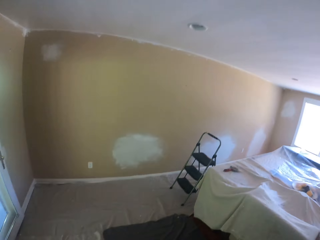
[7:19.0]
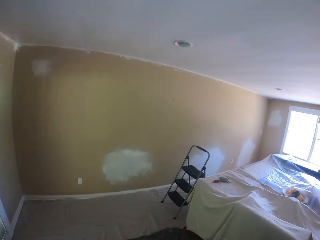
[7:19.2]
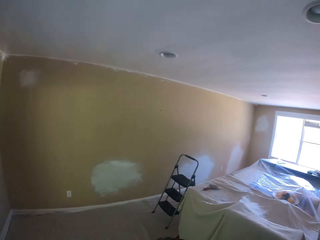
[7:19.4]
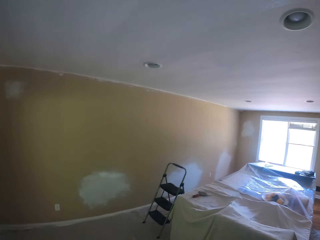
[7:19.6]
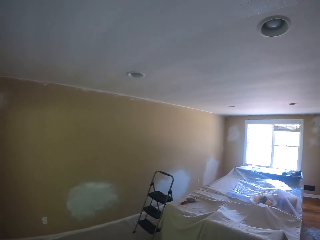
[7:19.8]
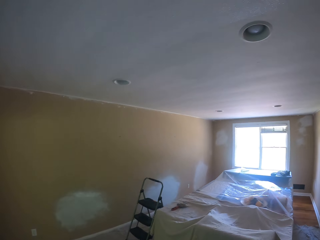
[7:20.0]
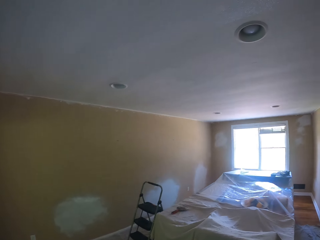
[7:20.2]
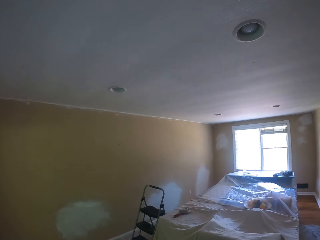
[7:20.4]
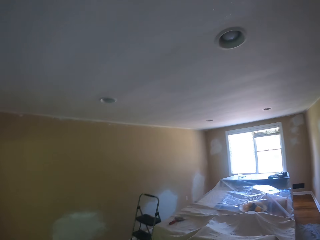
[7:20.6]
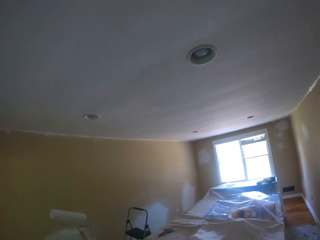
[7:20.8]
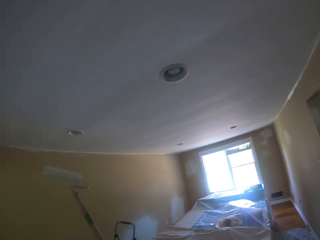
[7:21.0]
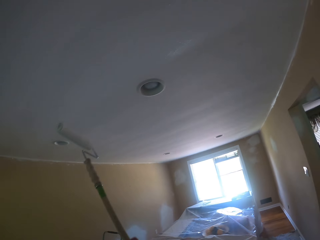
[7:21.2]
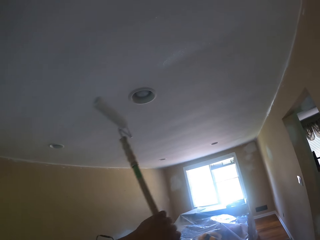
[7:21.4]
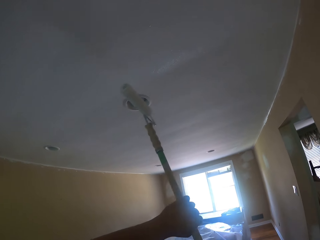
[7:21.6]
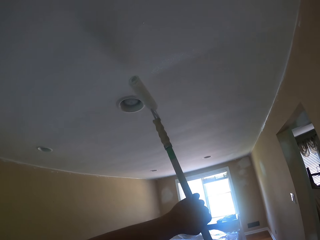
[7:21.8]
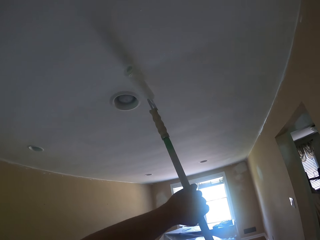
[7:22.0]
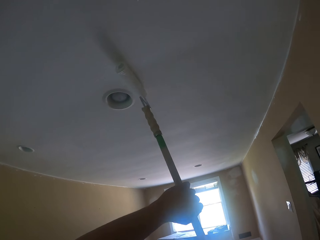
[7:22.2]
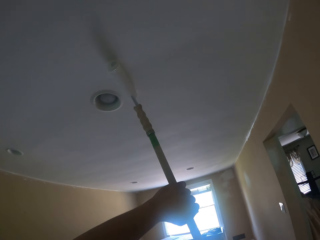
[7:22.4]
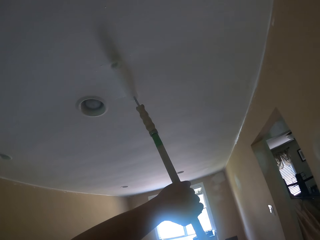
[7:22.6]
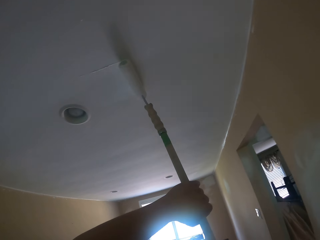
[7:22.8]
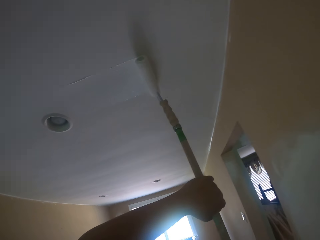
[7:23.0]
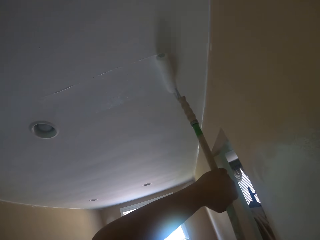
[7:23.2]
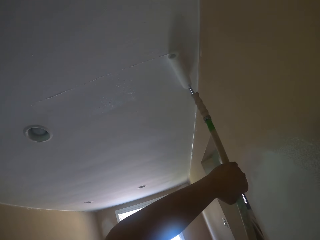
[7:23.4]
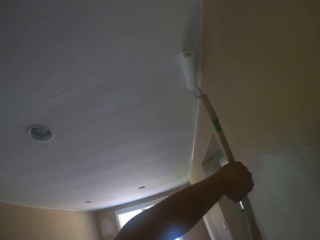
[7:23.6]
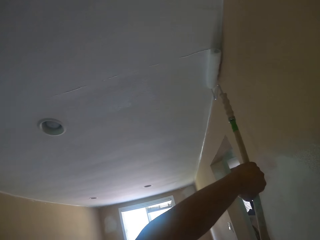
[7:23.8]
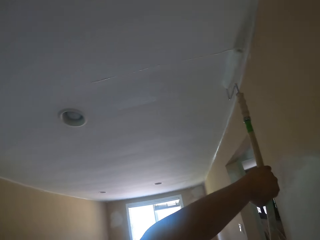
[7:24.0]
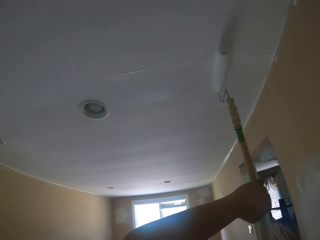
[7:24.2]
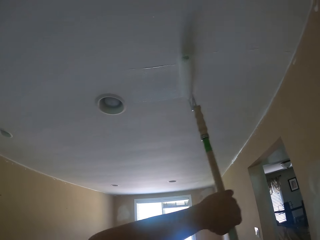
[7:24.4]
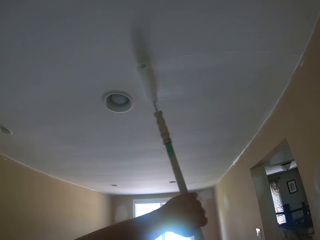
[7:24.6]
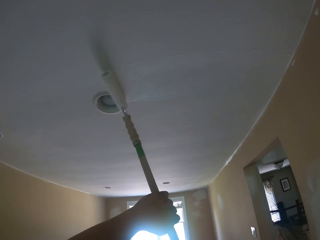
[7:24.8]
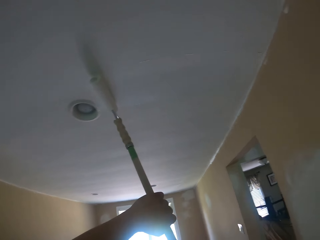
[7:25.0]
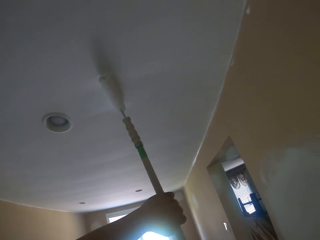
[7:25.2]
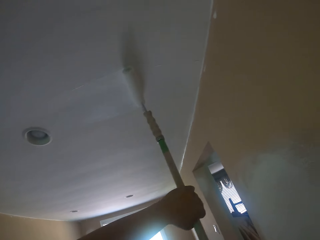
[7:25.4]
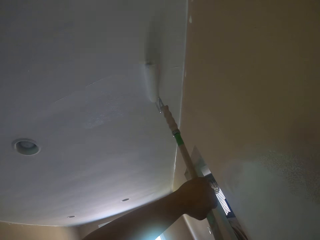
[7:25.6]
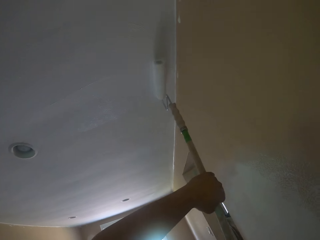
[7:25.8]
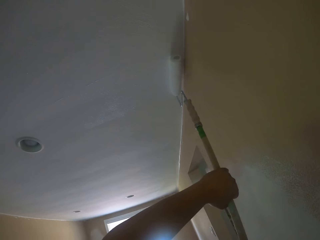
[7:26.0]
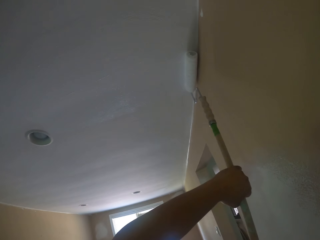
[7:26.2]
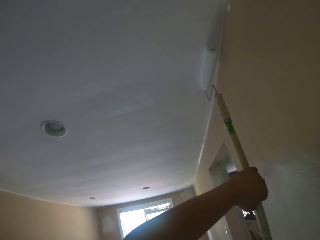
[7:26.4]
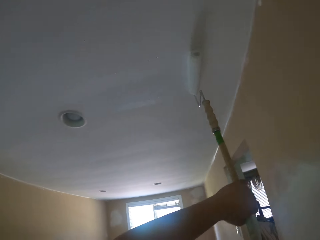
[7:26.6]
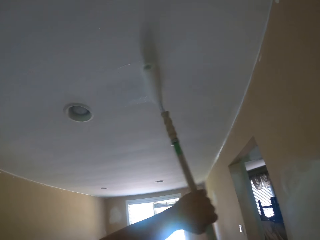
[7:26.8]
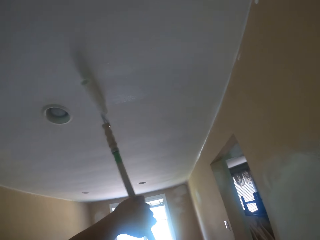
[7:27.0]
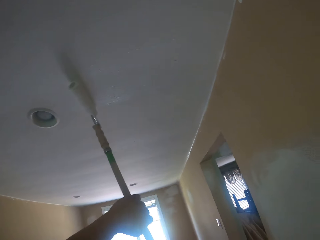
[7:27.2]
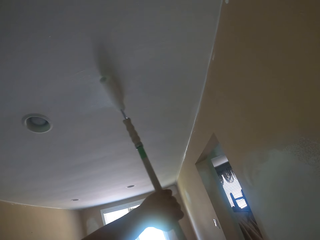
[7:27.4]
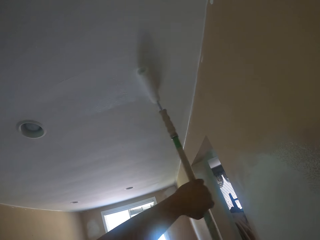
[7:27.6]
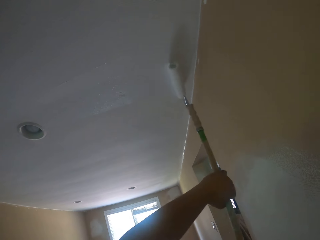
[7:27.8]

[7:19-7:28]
The camera wearer paints the ceiling of the apartment with the long paint roller.

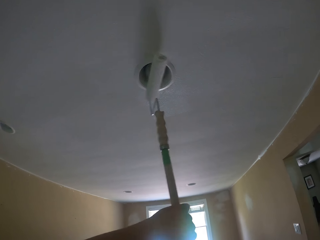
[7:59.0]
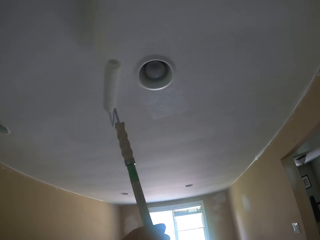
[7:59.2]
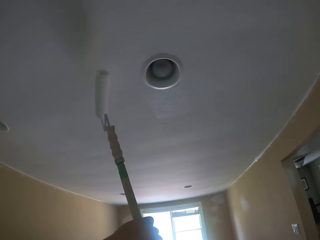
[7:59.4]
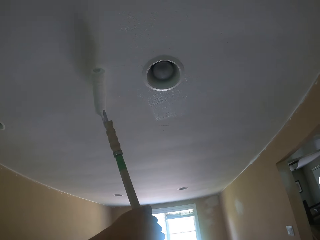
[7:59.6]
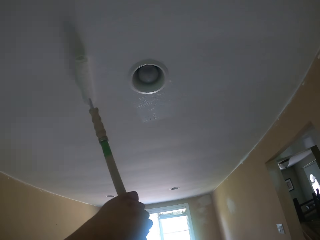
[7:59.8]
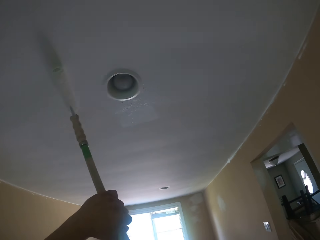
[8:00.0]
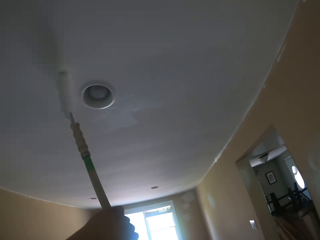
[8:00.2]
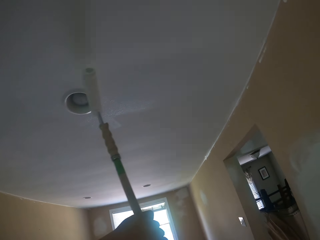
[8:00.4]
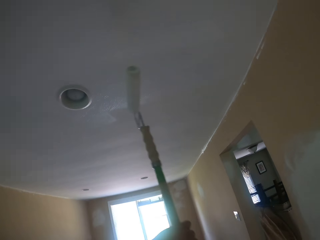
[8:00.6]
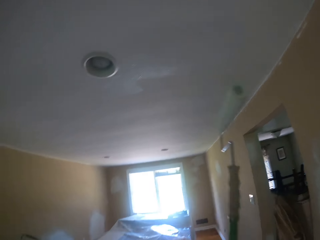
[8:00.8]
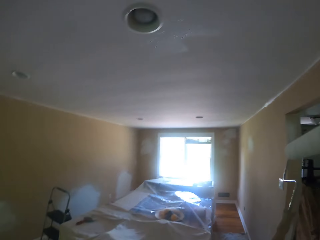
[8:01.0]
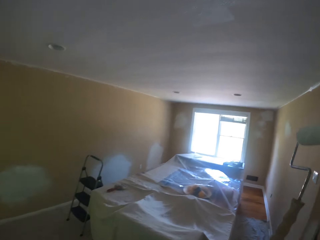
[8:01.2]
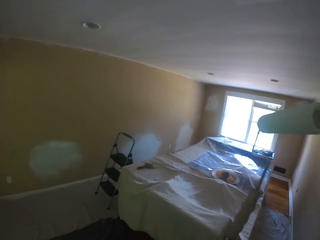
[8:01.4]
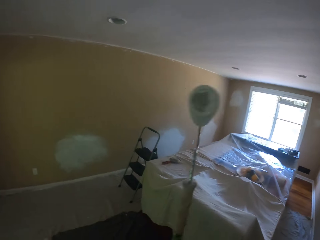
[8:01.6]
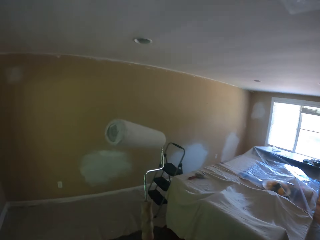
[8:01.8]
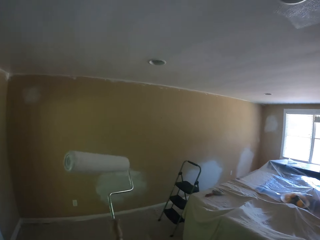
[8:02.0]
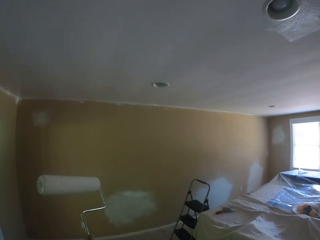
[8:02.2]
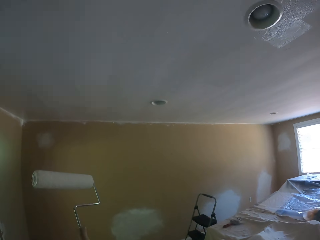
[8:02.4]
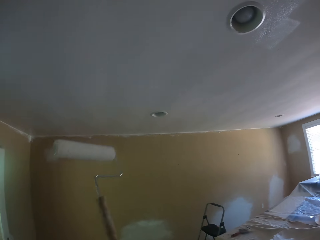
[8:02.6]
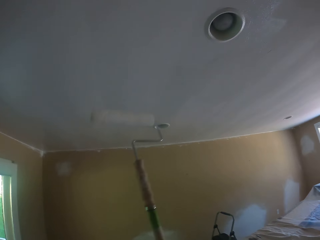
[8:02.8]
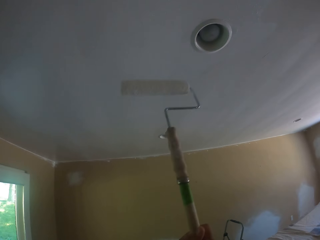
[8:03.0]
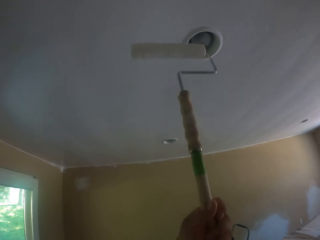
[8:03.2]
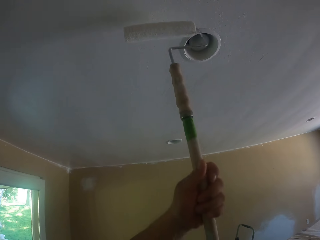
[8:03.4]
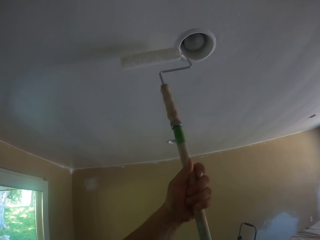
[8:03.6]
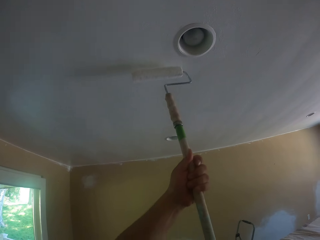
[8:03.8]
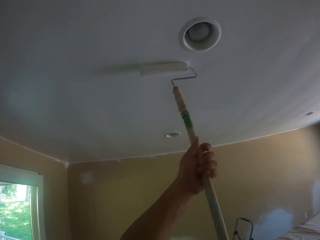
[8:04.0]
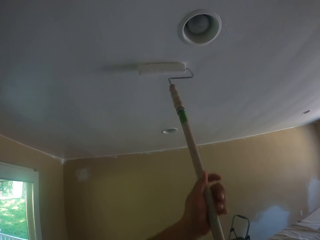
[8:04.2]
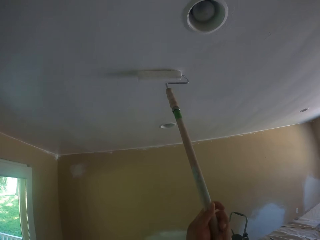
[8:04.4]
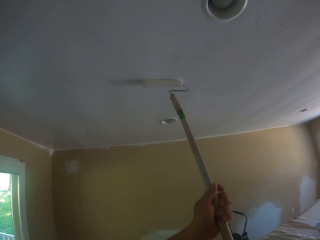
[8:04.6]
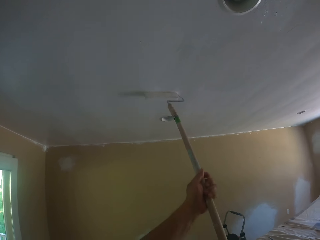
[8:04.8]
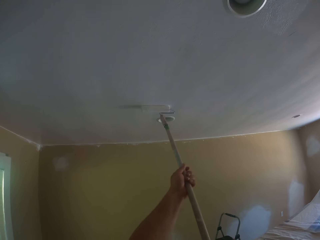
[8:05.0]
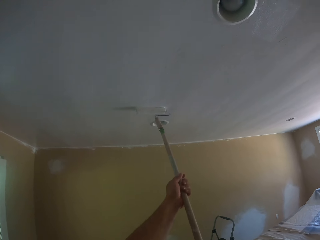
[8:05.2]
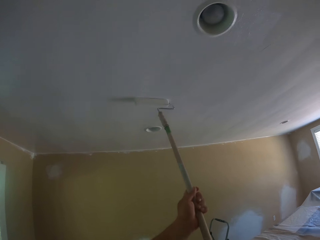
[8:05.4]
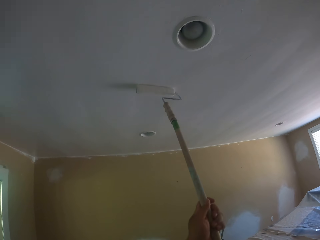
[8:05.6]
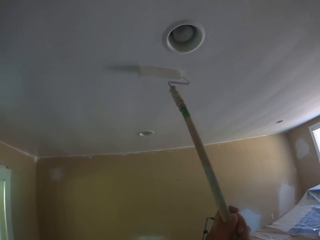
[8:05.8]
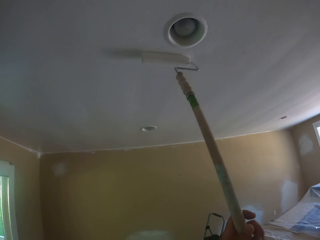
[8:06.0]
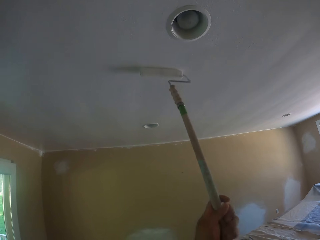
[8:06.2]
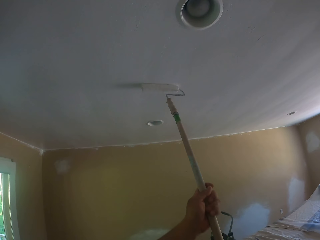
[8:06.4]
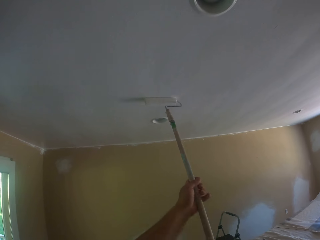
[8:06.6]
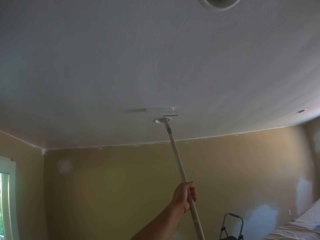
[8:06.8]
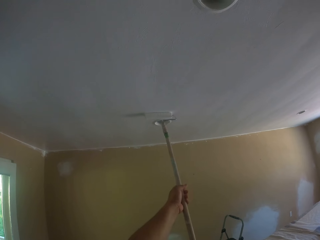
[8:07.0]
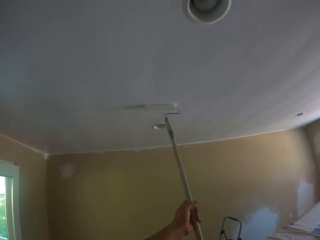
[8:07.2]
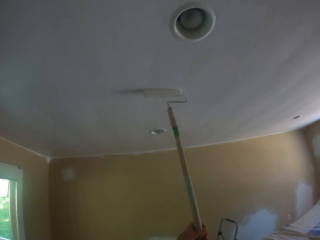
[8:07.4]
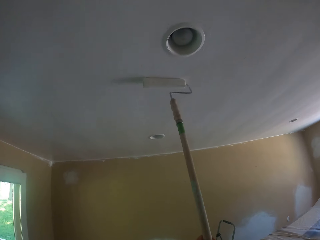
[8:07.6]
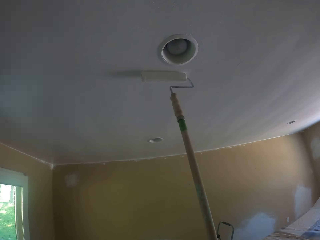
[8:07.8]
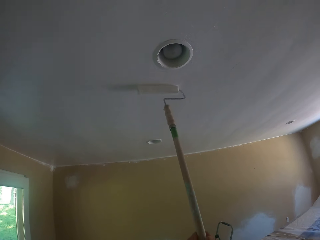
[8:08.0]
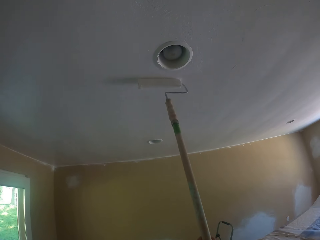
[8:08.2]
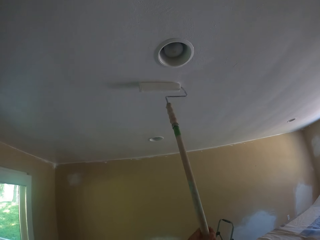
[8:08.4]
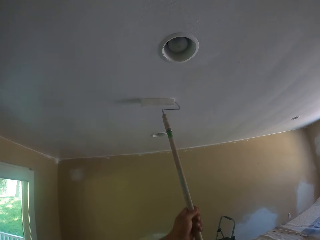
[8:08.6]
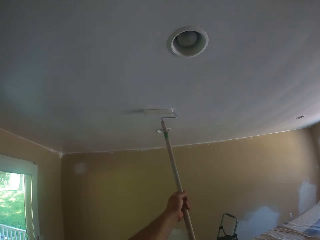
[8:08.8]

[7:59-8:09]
The camera wearer looks around the house. They paint the ceiling of the house.

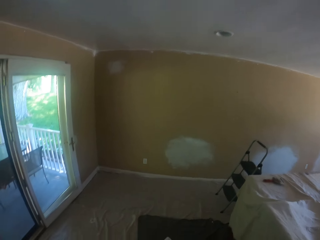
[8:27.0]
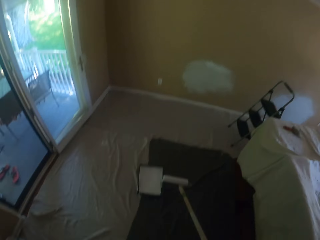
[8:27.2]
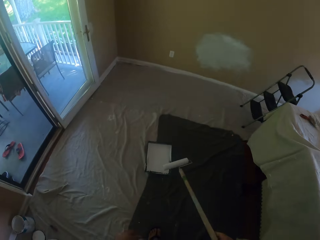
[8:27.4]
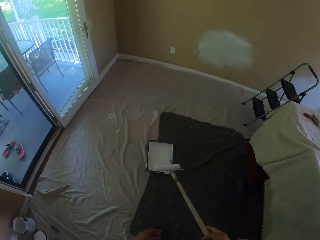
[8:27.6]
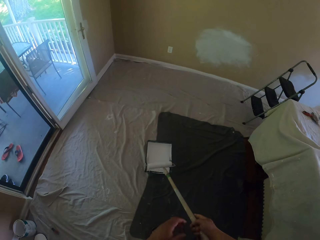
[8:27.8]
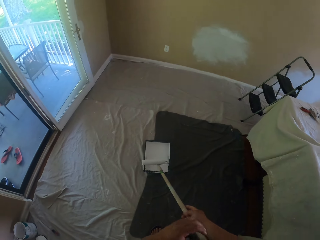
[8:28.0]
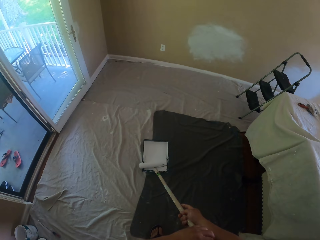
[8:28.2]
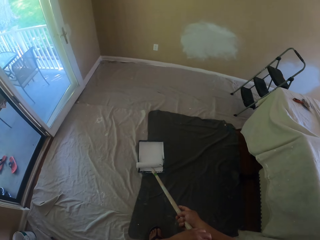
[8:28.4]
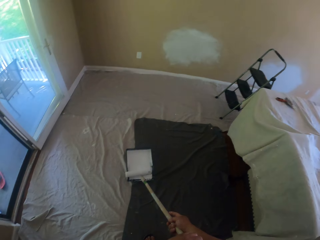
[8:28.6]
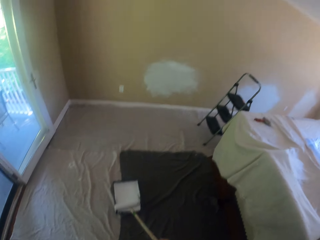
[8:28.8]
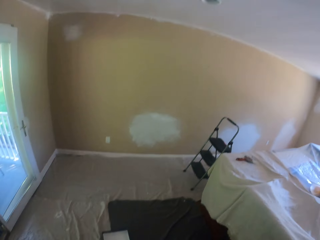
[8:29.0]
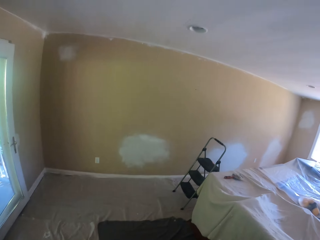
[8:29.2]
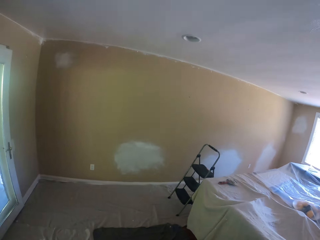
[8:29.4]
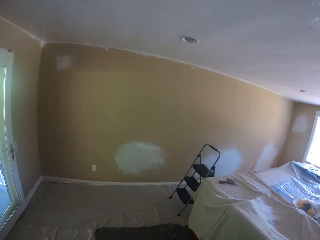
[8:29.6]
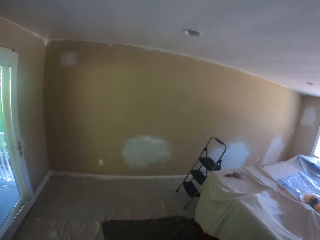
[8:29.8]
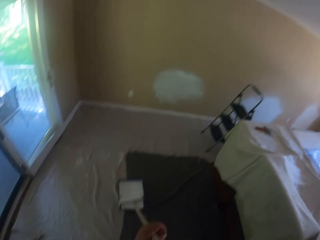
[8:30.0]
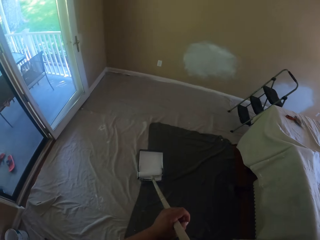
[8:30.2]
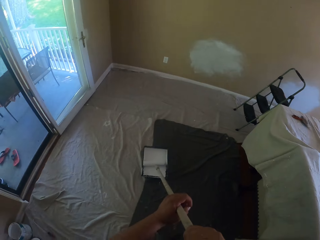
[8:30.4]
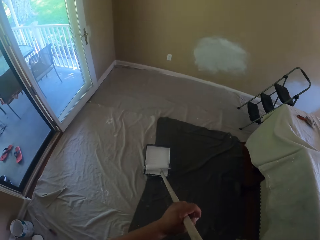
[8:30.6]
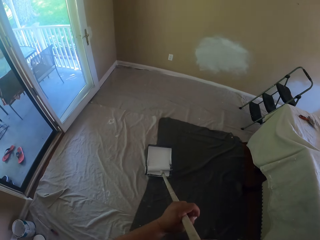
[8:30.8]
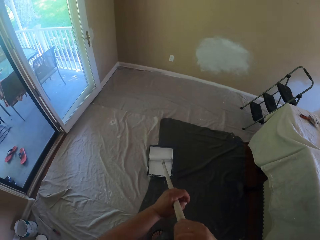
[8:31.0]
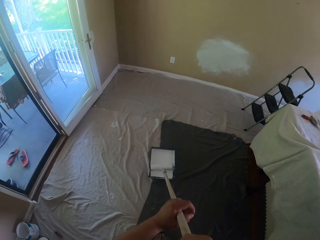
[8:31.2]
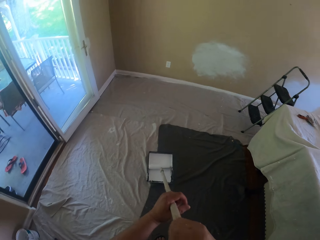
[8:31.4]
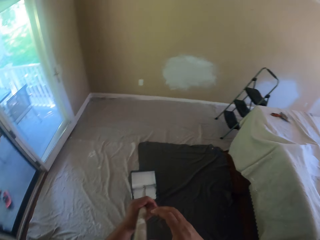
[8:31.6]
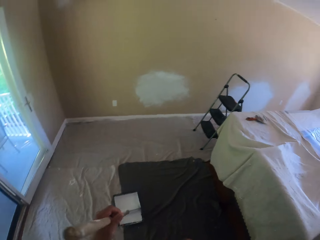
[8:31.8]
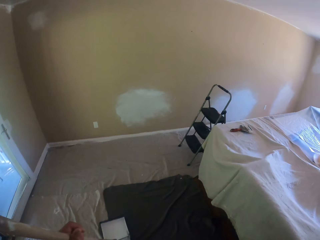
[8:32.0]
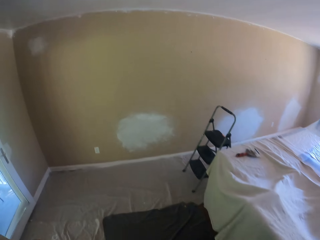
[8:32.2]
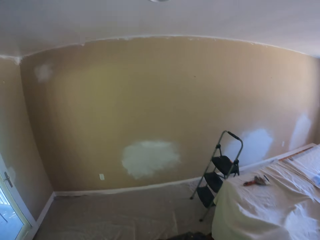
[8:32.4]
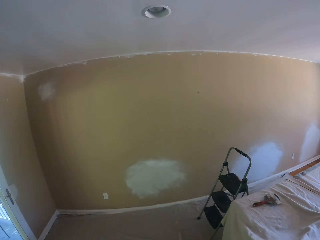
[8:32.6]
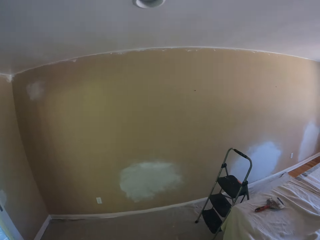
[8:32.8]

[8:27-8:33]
The camera wearer dips the paint roller in a paint container. They roll the long paint roller in the paint tray. They walk to a ladder.
